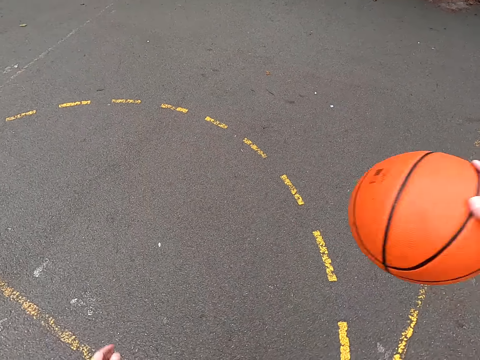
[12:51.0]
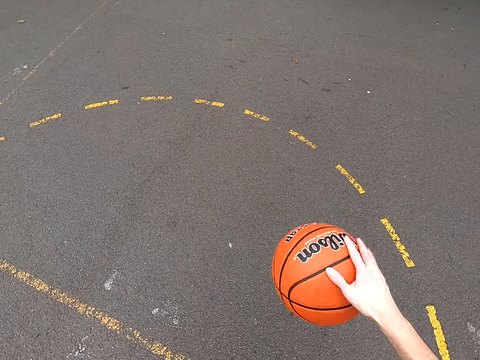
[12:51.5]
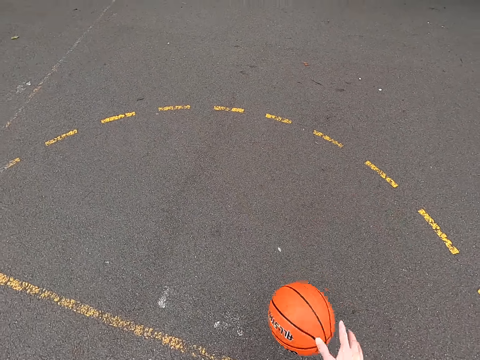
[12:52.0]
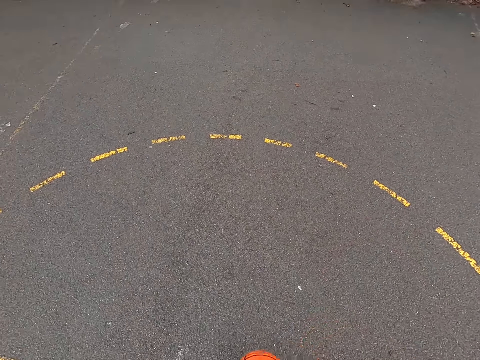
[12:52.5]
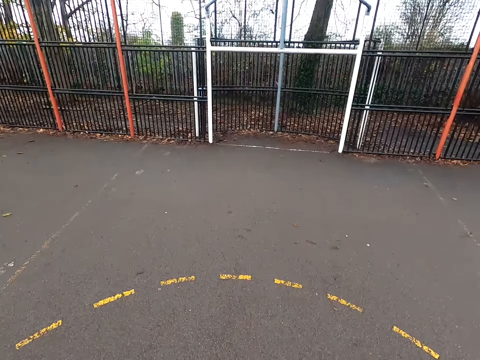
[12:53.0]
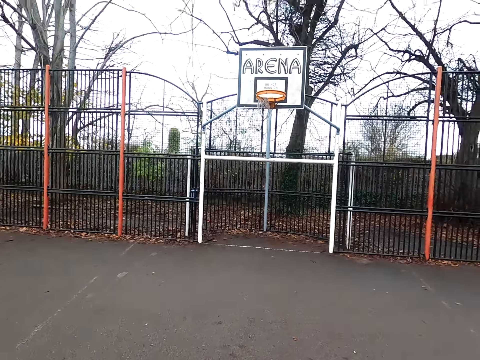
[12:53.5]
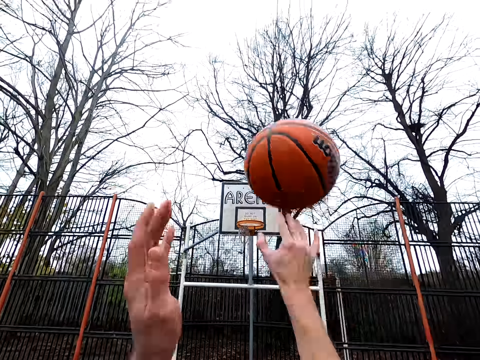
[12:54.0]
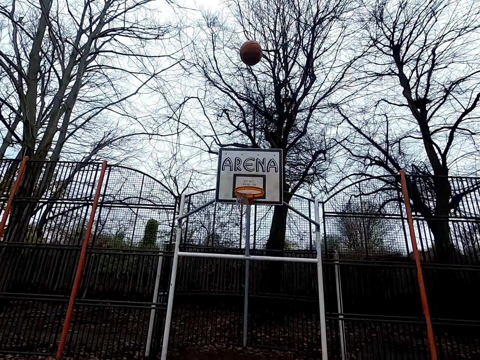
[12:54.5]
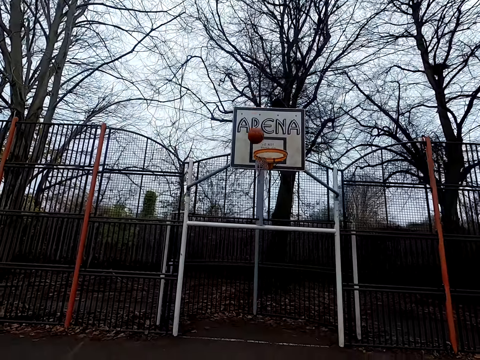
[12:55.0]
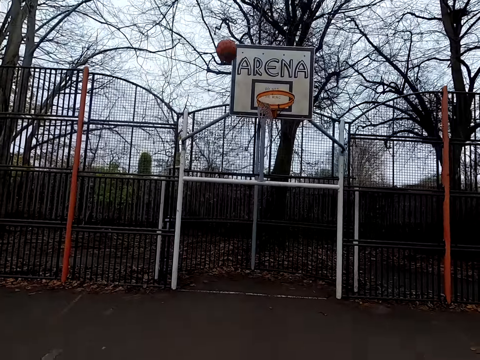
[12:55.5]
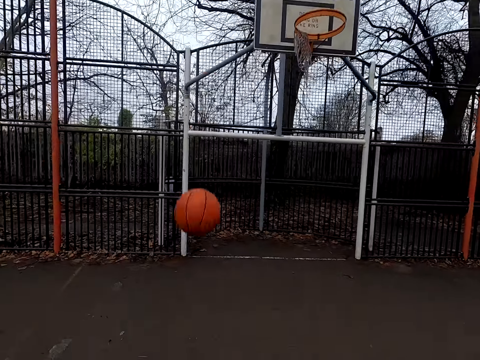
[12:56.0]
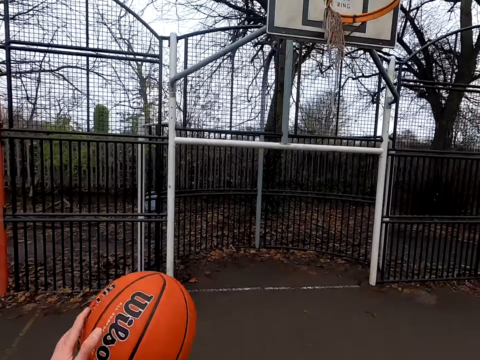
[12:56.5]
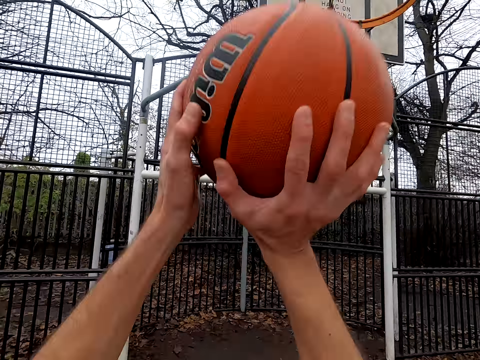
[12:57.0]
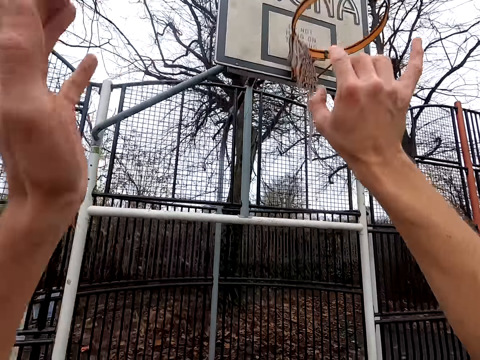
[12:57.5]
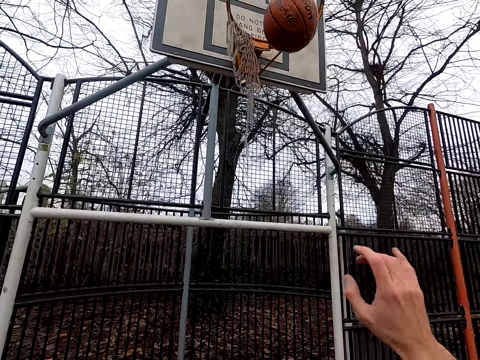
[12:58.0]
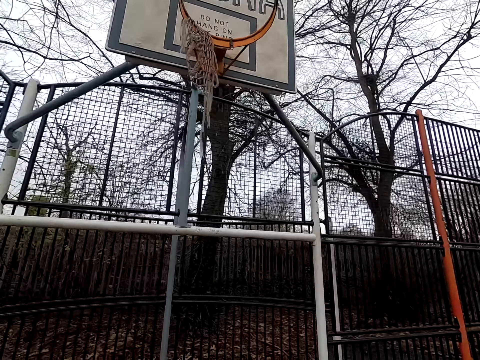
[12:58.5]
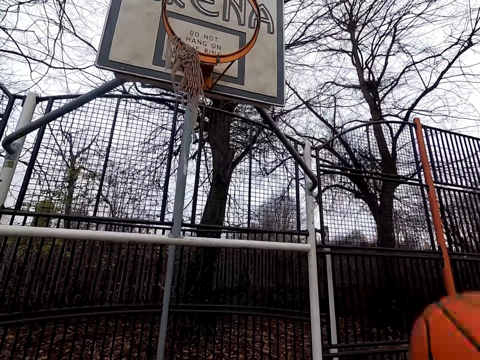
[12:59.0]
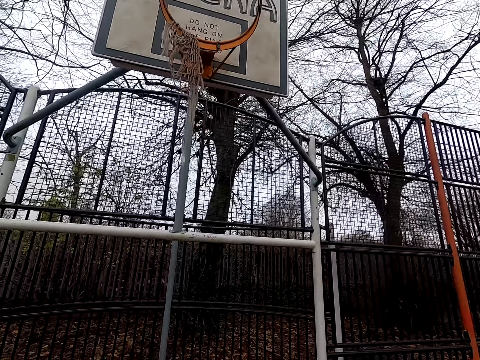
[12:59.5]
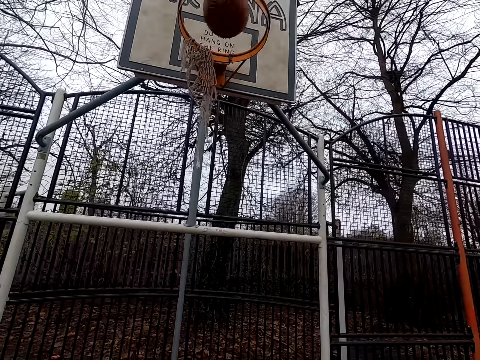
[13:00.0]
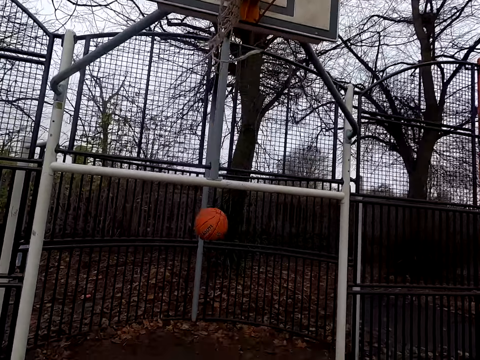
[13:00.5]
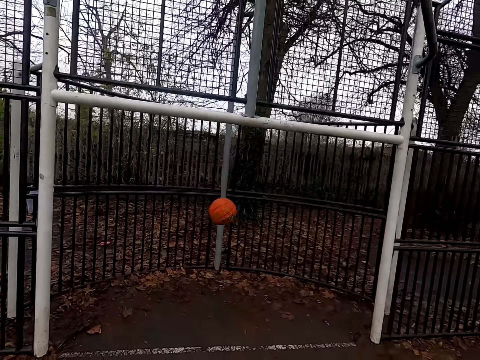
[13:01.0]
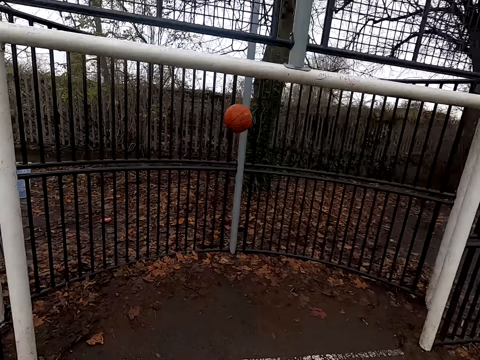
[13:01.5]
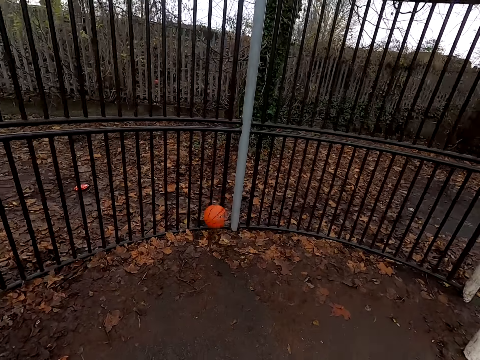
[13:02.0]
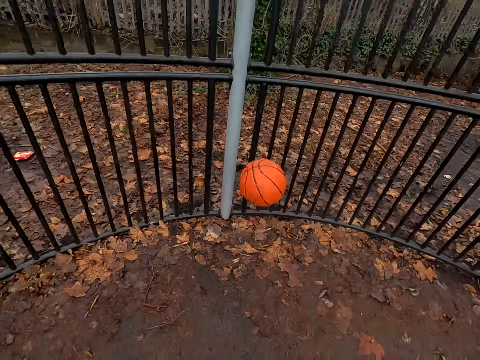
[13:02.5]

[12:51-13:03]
The camera wearer shoots the ball. They take the ball and shoot the ball. They pick up the ball and shoot the ball. They walk around.

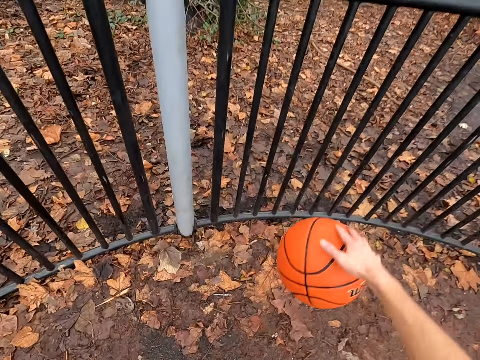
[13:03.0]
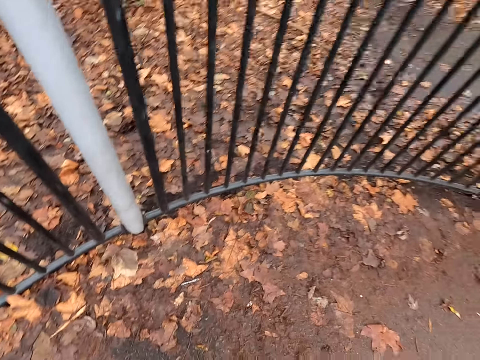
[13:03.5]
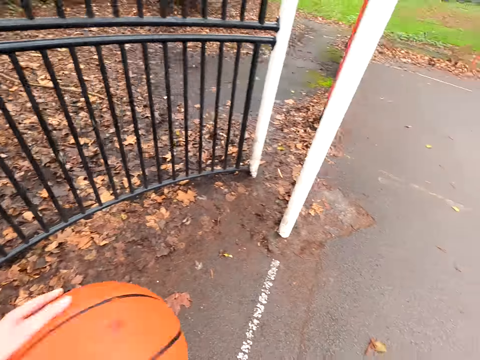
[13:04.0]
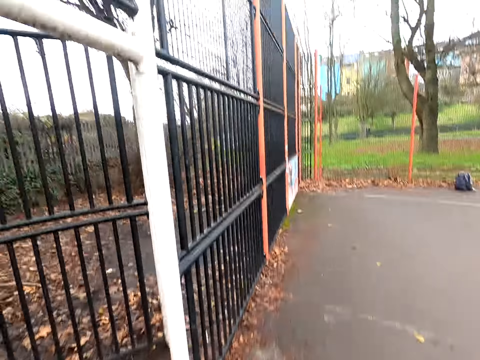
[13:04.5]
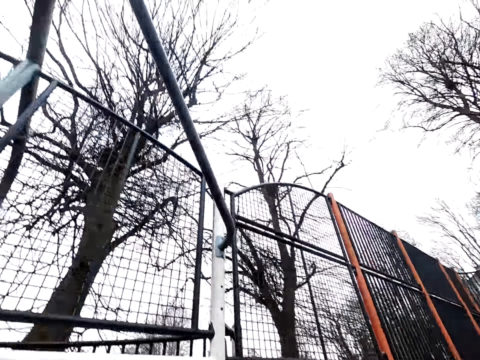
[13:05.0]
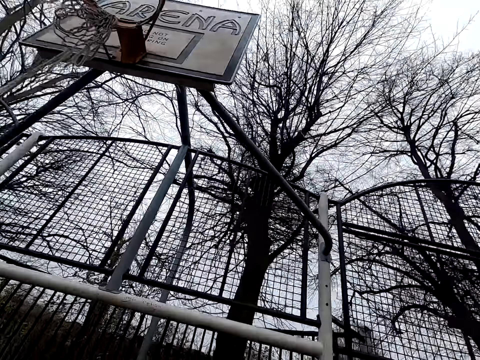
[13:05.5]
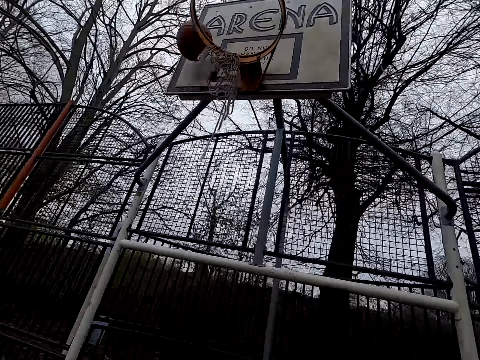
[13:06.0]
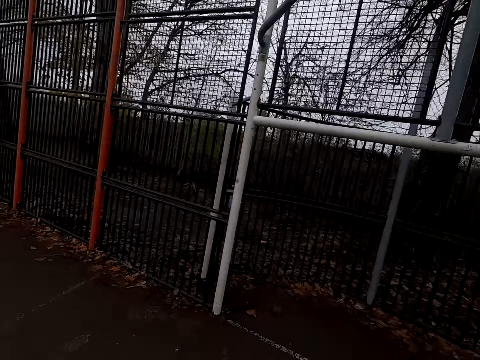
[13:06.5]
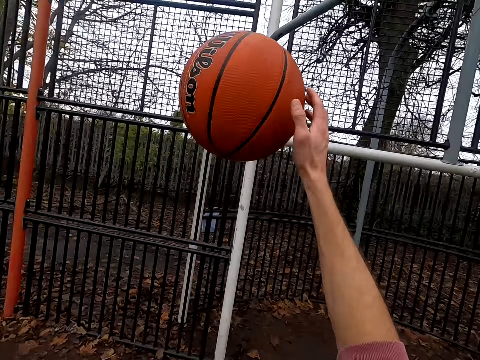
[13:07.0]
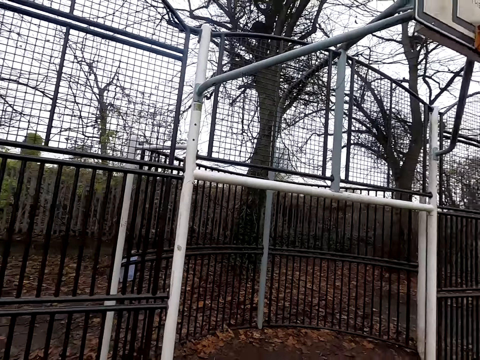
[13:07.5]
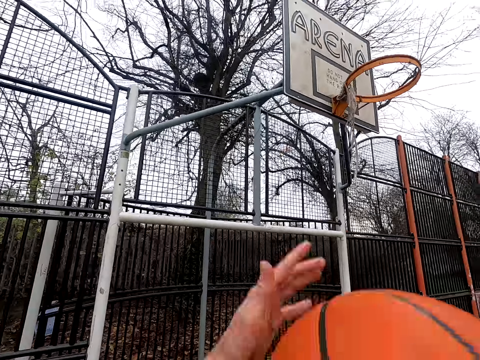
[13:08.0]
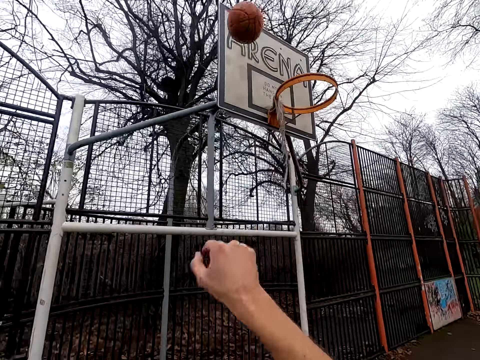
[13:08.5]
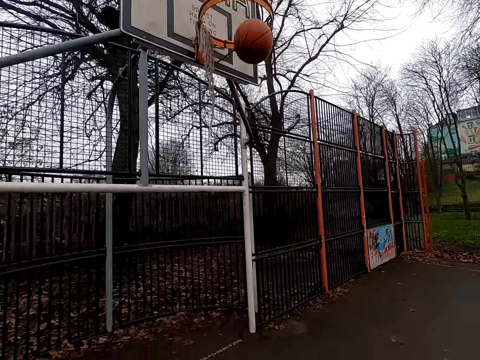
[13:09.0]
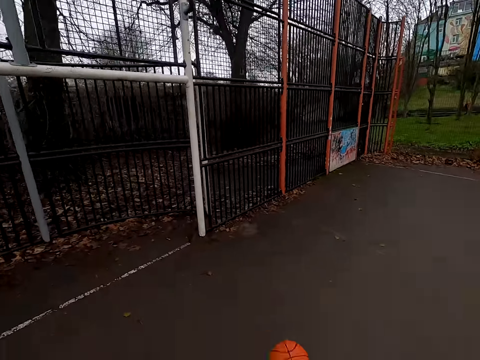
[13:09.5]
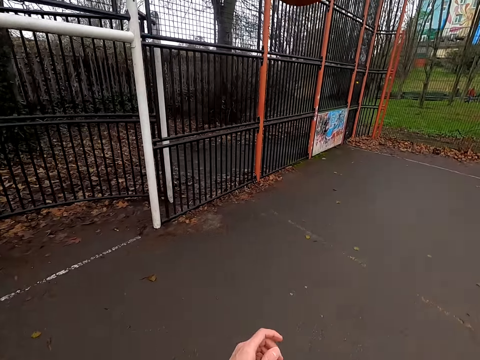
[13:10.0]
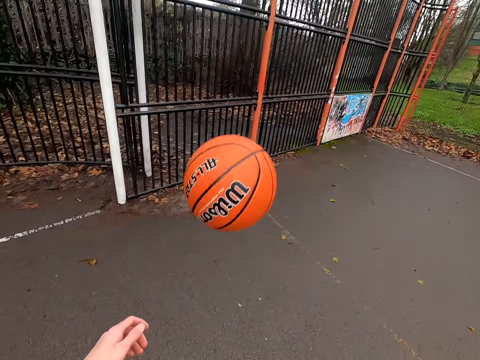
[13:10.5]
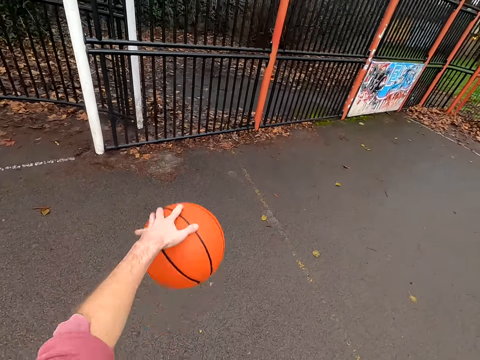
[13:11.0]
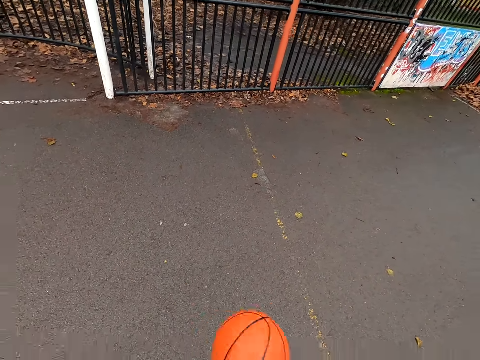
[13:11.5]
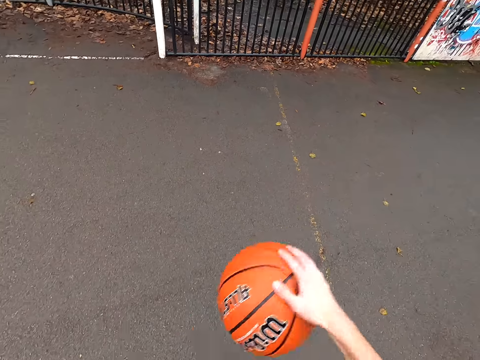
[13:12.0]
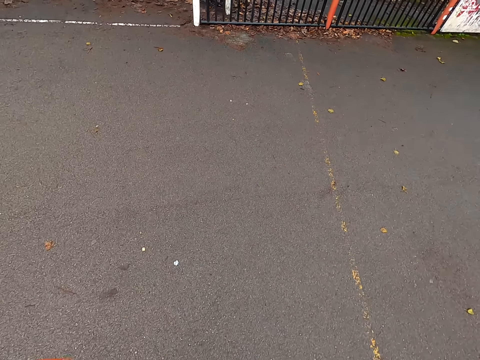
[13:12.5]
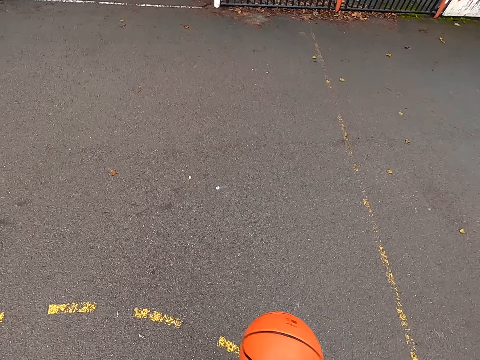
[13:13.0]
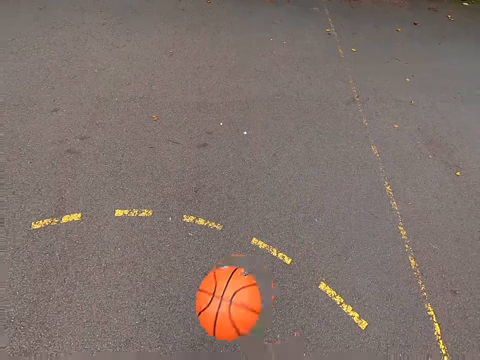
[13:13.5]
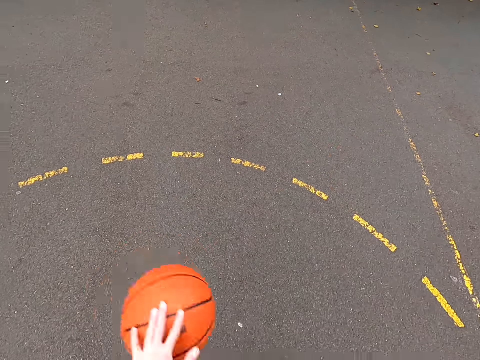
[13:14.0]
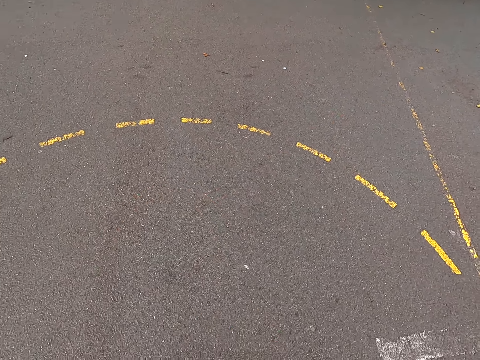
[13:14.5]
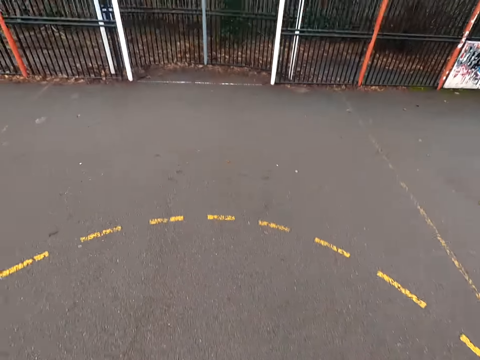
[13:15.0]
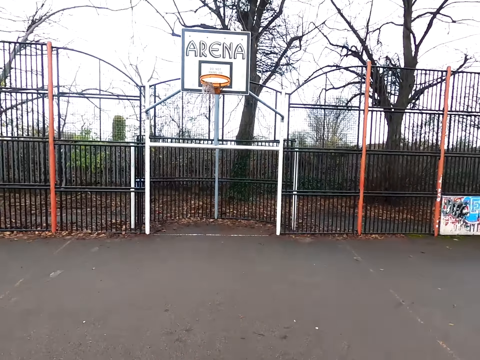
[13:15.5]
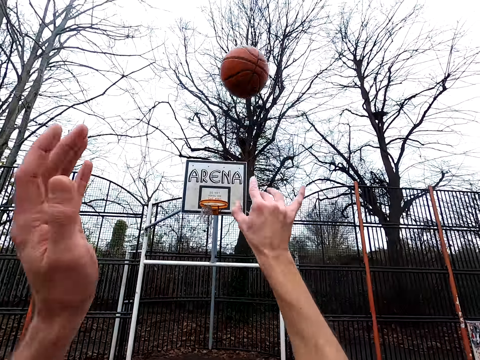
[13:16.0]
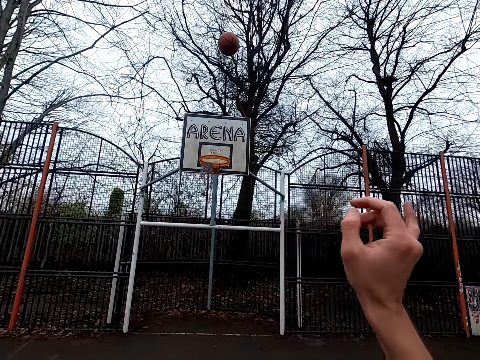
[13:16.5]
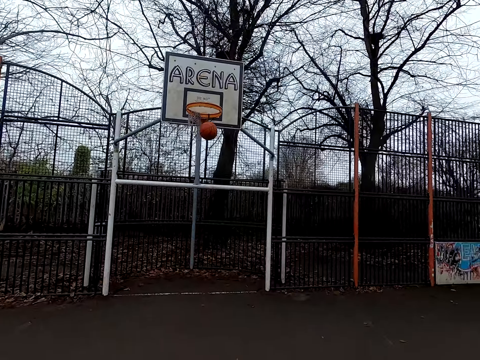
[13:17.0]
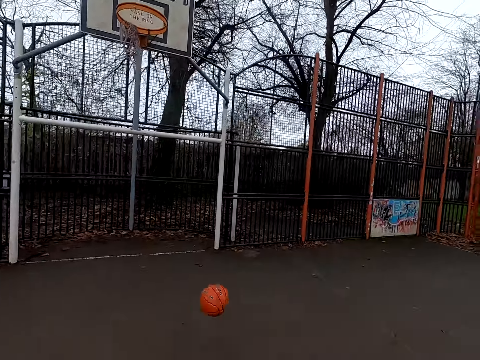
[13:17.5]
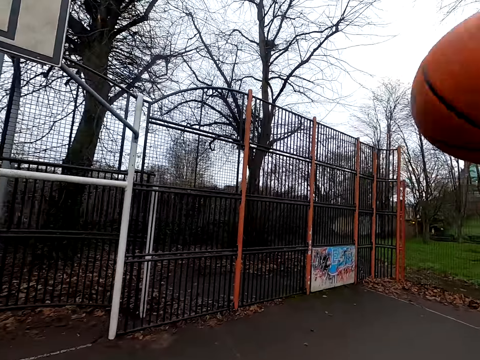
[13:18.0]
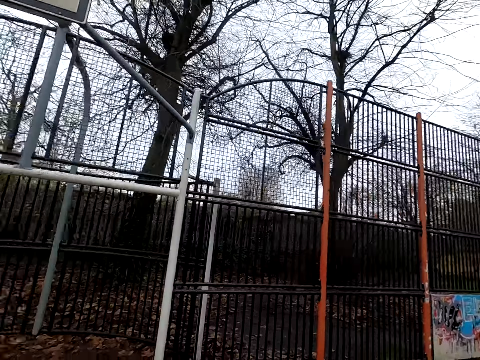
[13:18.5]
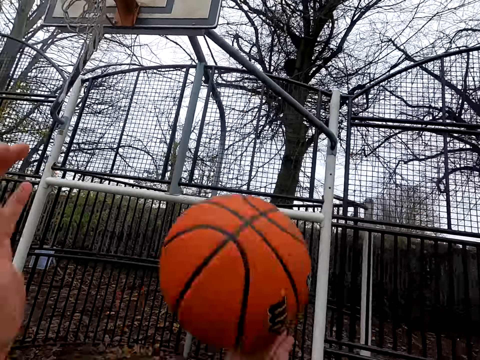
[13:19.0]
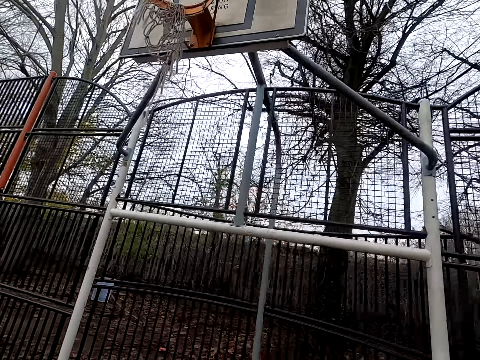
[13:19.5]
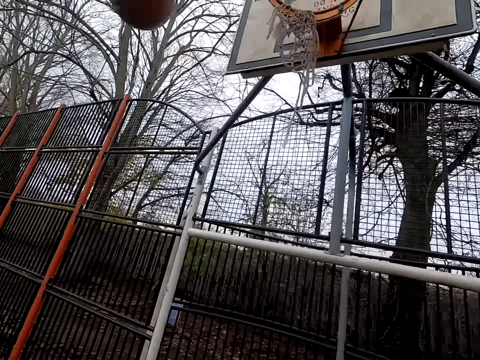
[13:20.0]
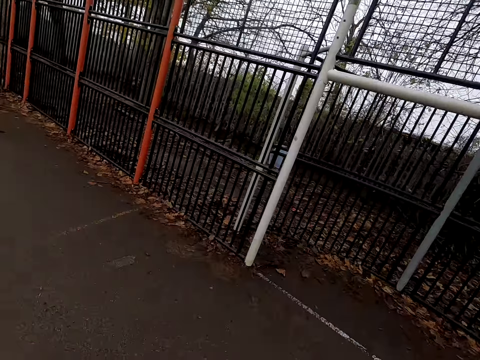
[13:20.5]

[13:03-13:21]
The camera wearer takes the ball and dribbles the ball. They shoot the ball. They take the ball, bounce the ball, and shoot the ball. They bounce the ball, take the ball, and dribble the ball. They shoot the ball. They walk around. They take the ball and shoot the ball.
